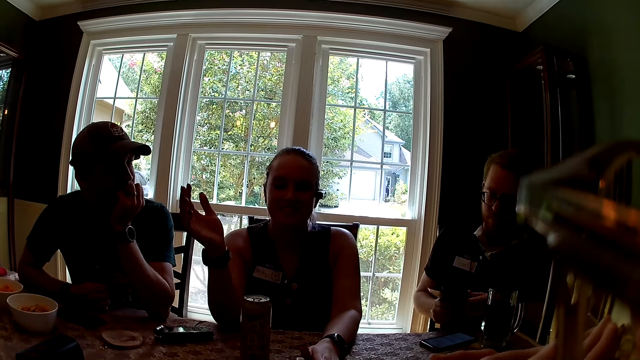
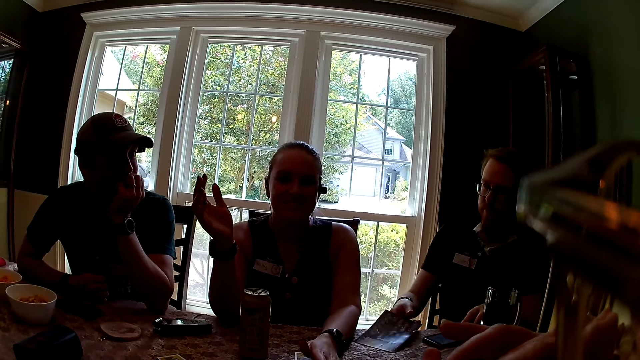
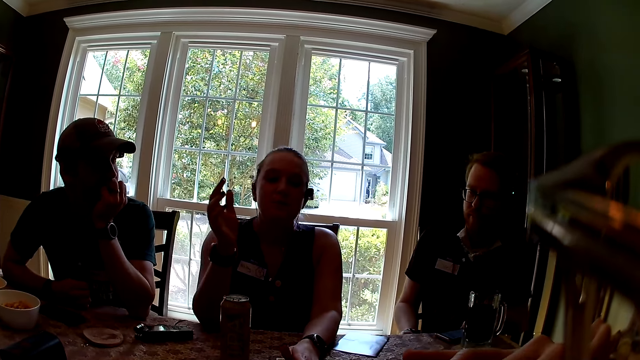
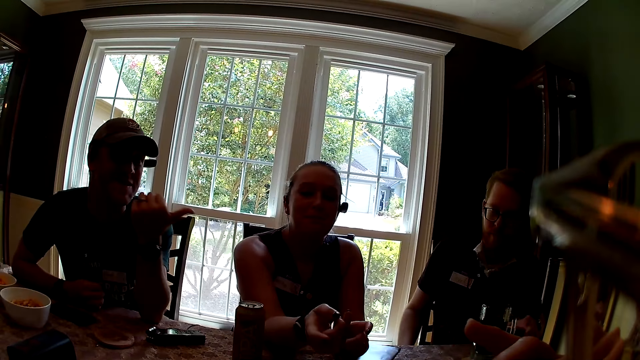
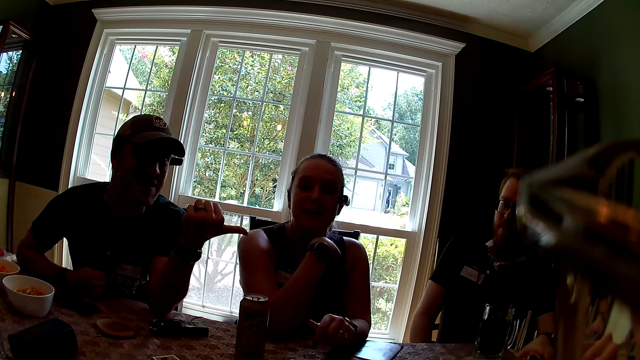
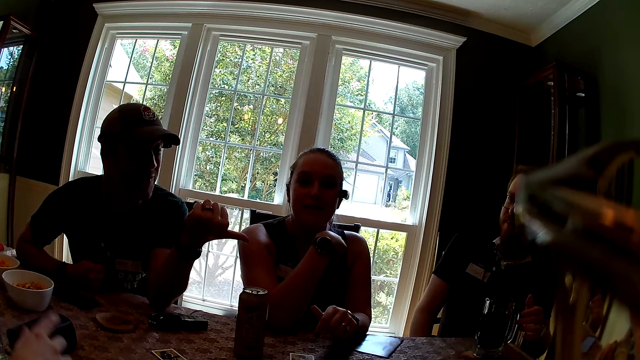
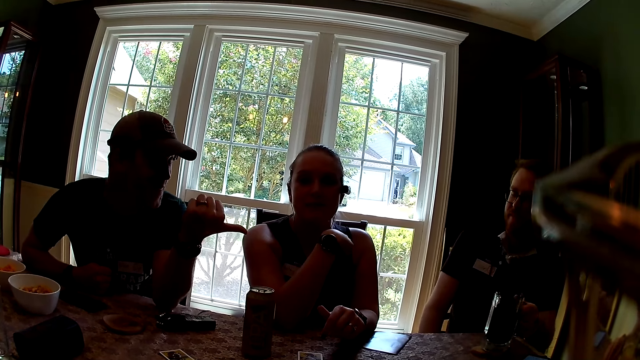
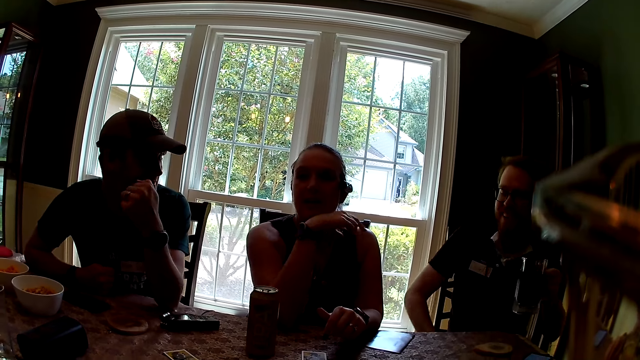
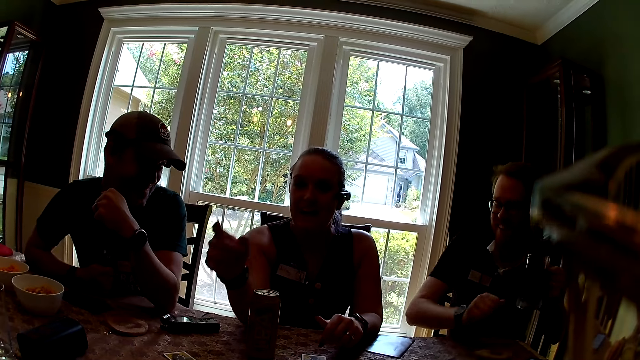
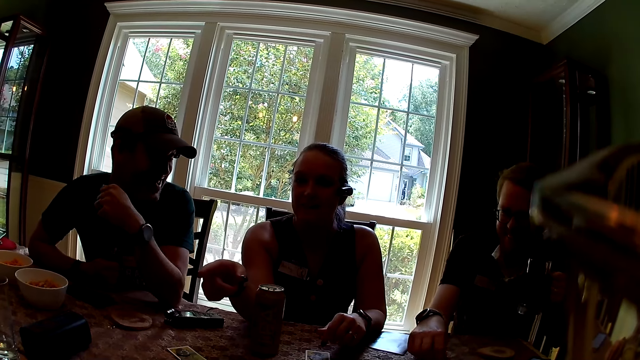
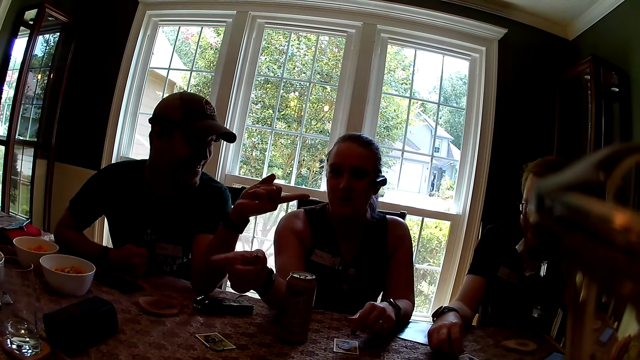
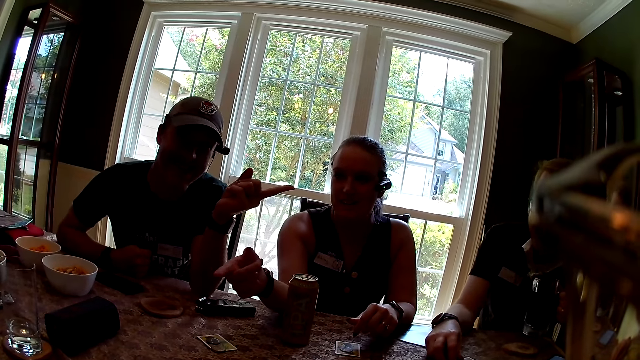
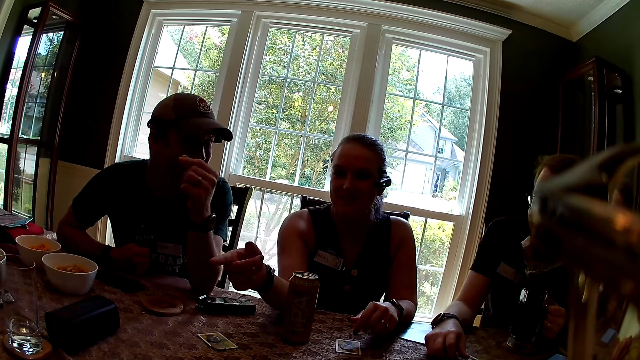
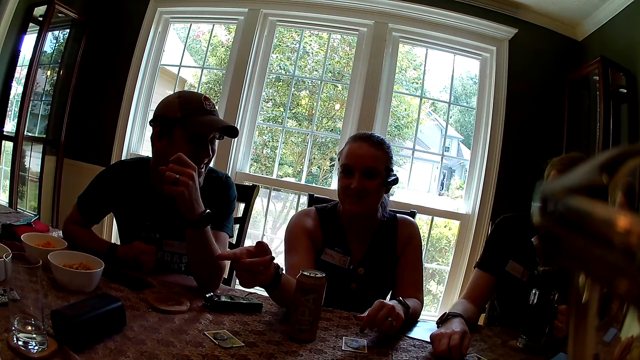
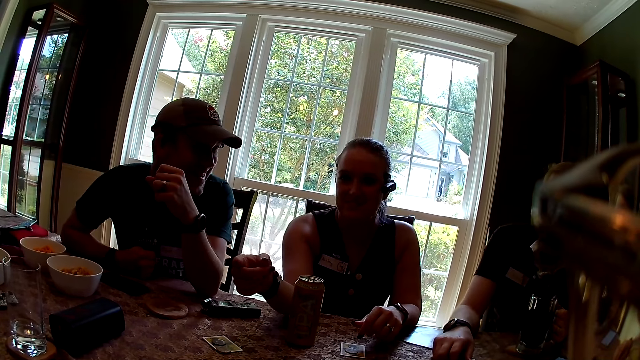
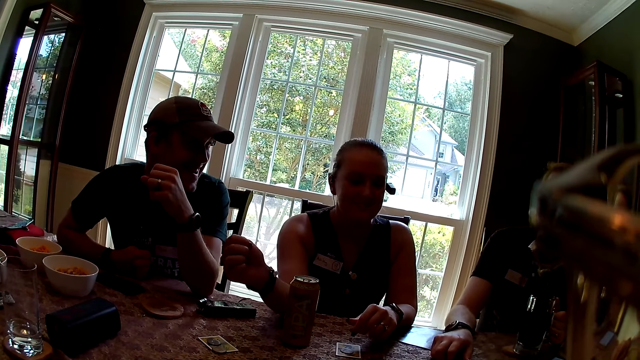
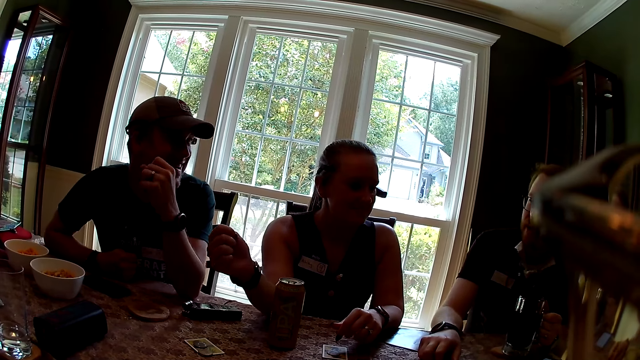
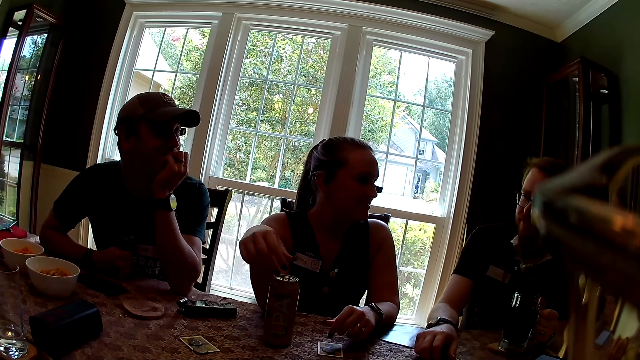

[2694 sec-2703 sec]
The man places the game manual on the table with his right hand. The man carries the cup of juice on the table with his left hand. The man plays with a token on the table with his right hand. The man places the cup of juice on the table with his left hand.

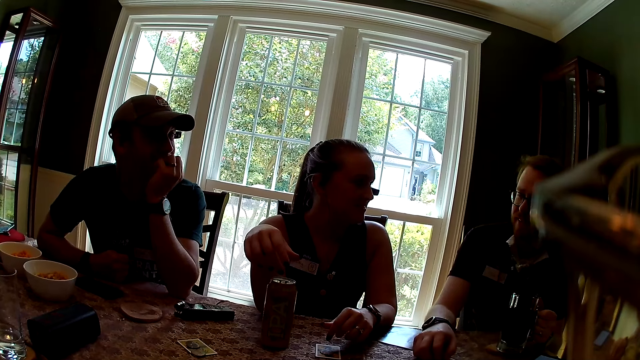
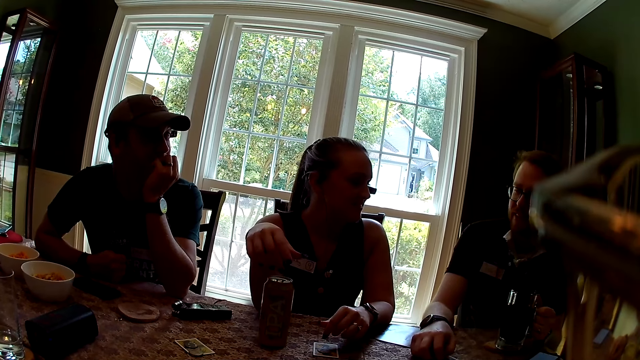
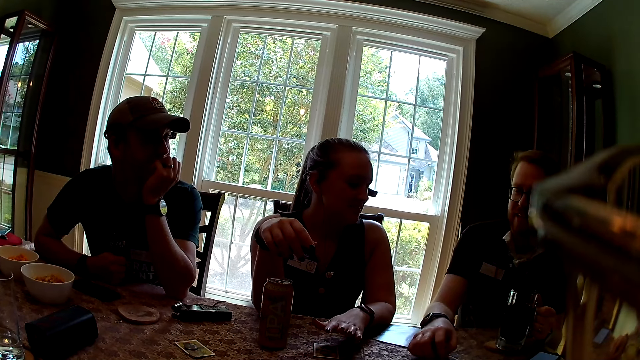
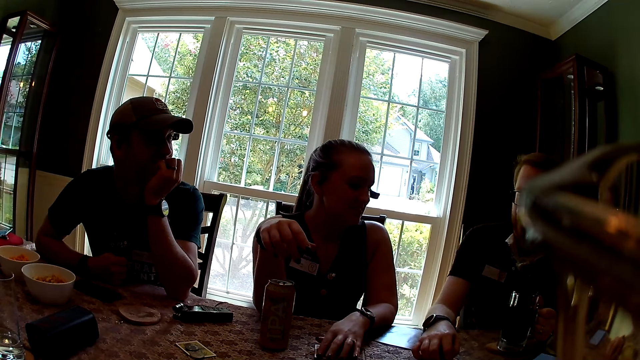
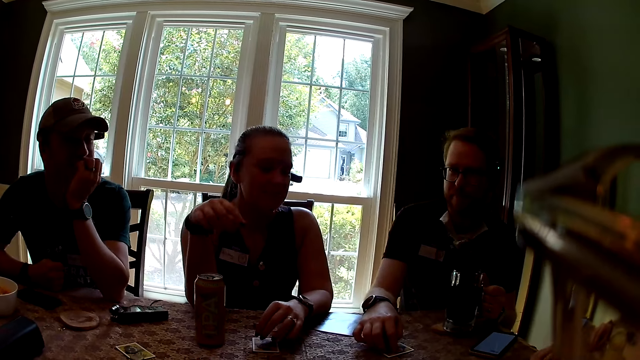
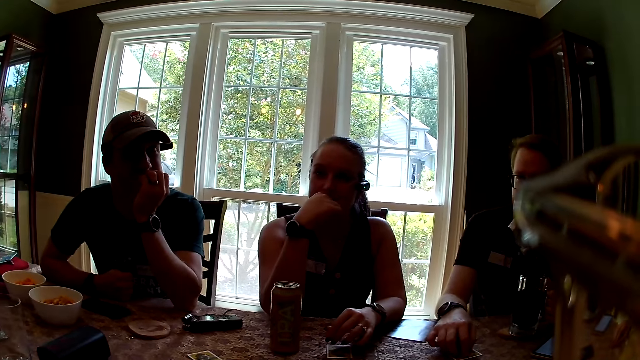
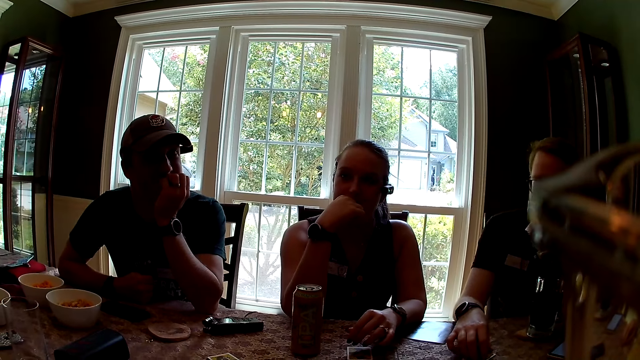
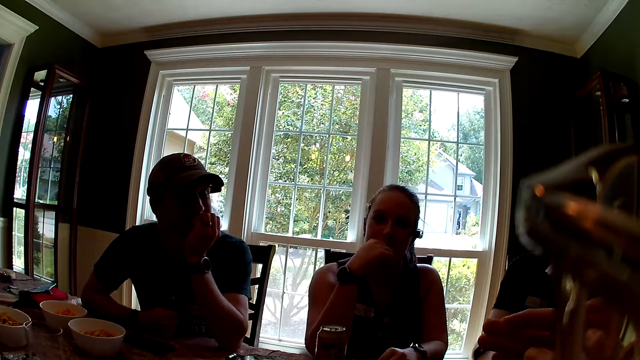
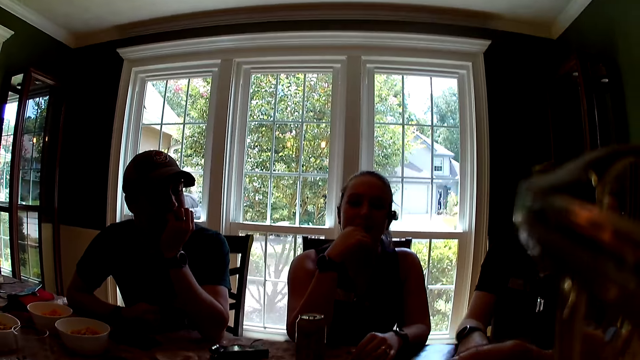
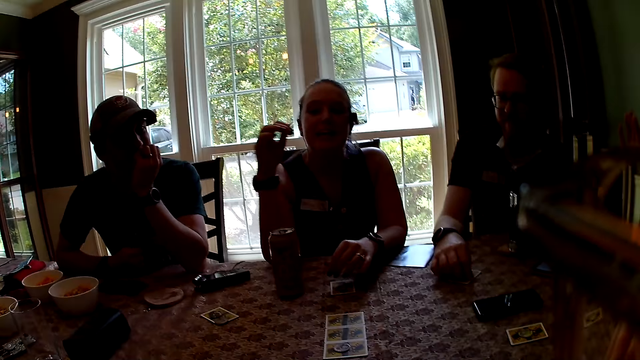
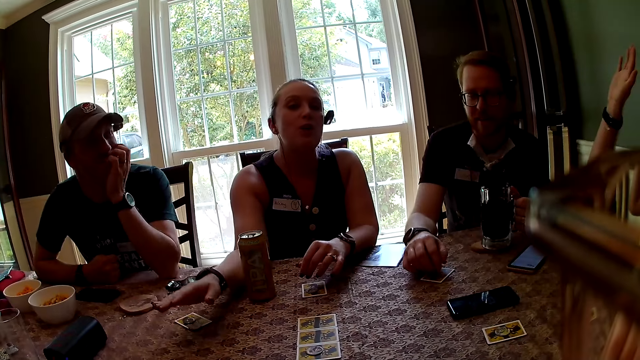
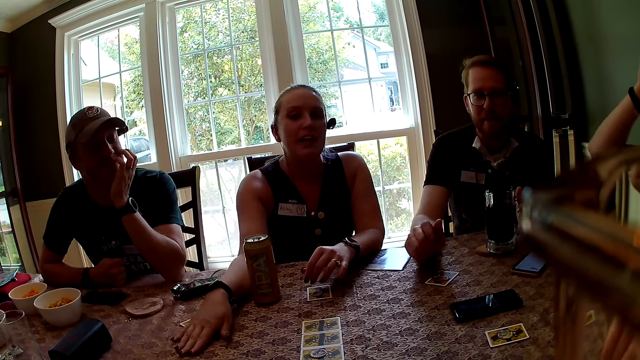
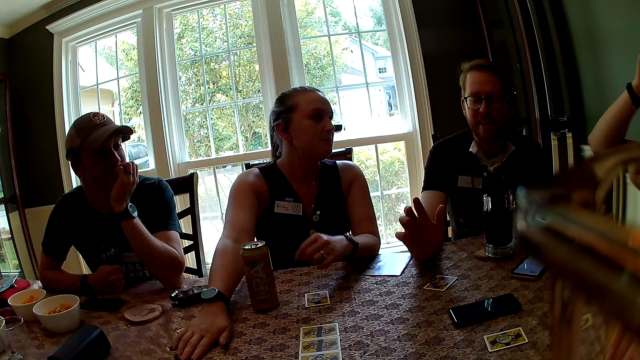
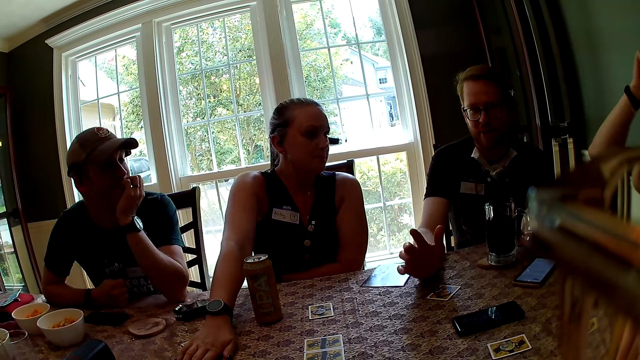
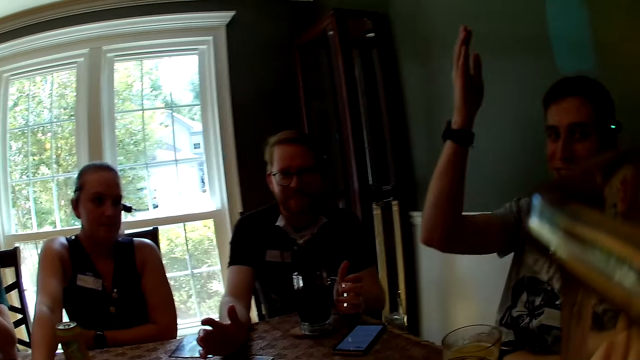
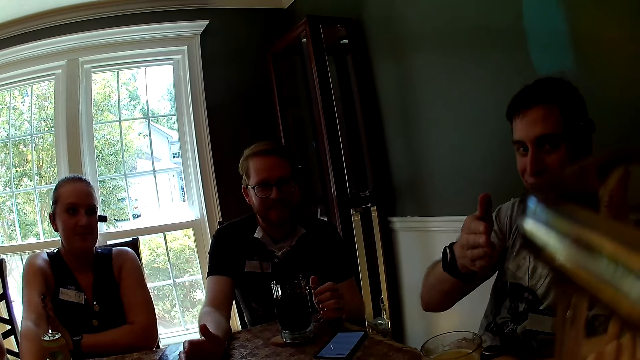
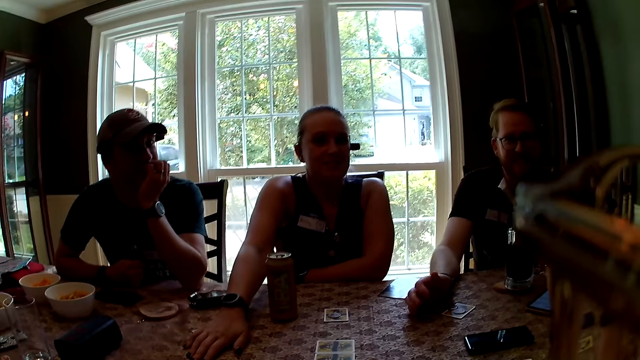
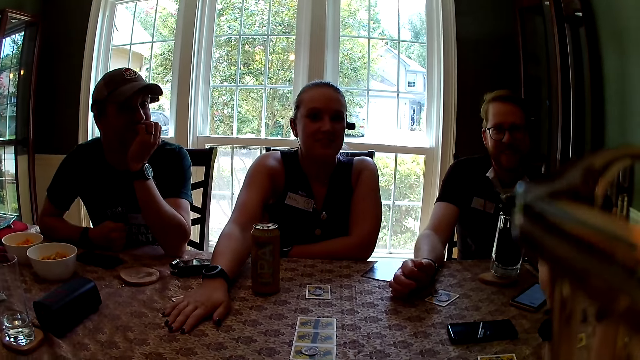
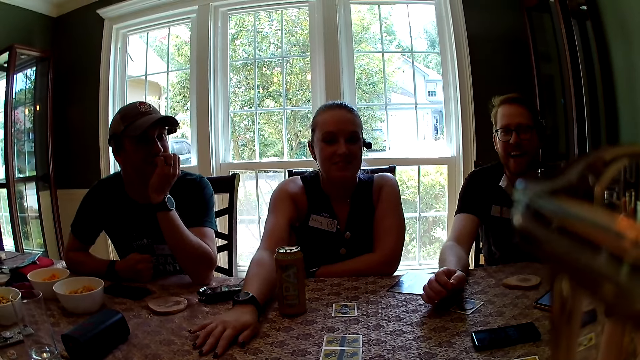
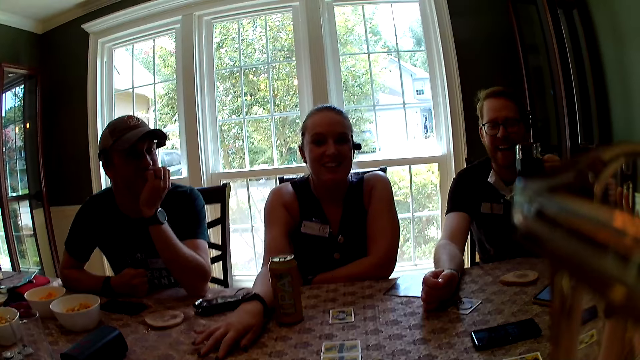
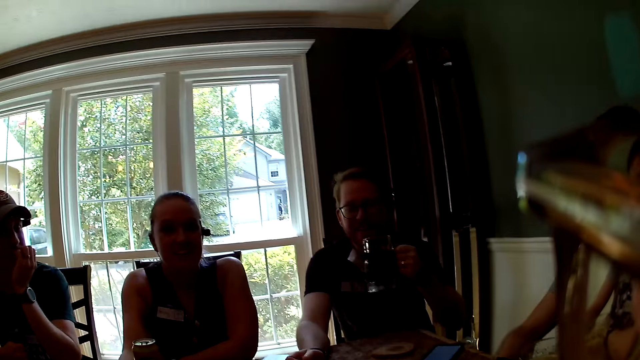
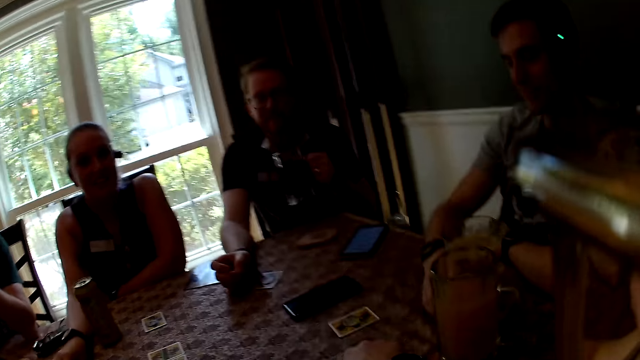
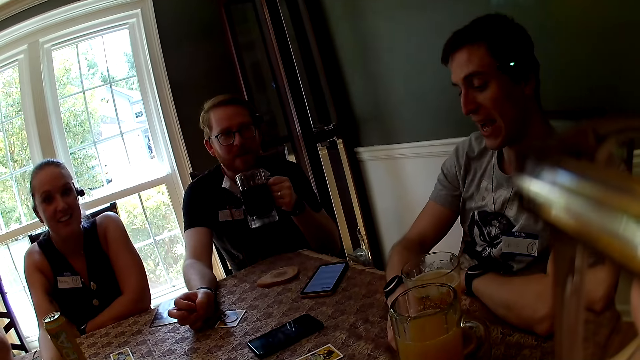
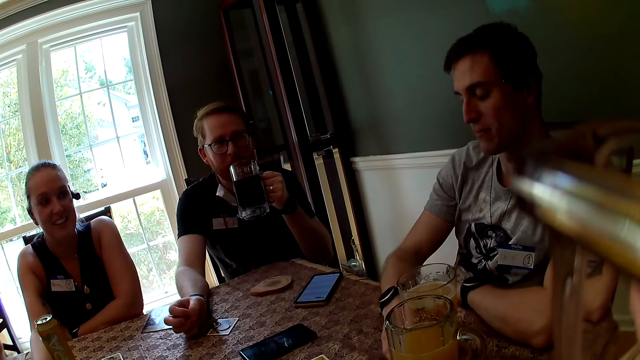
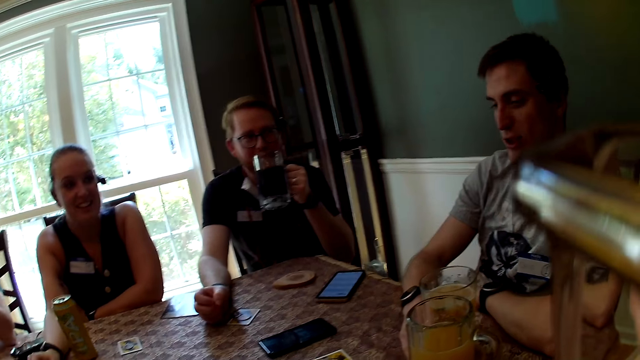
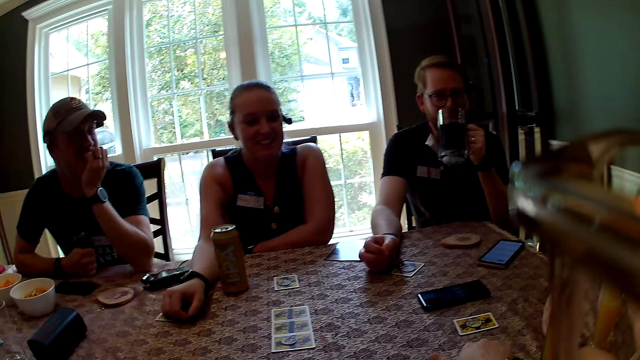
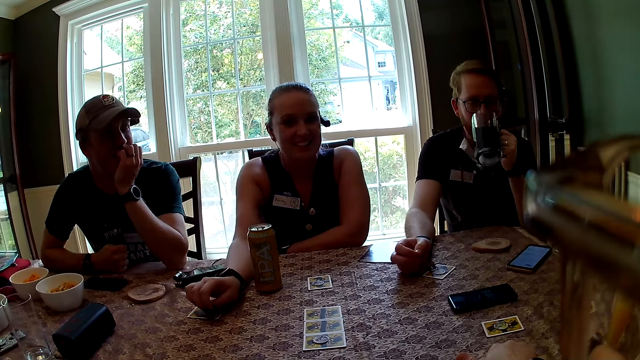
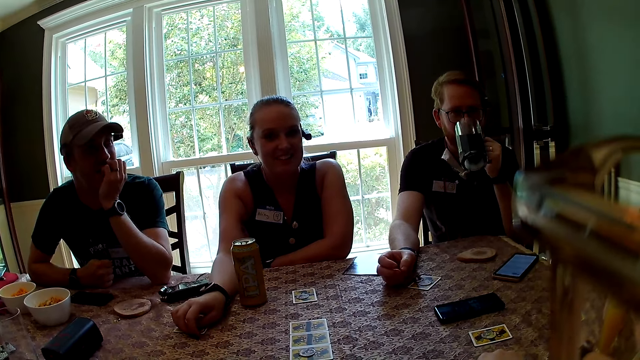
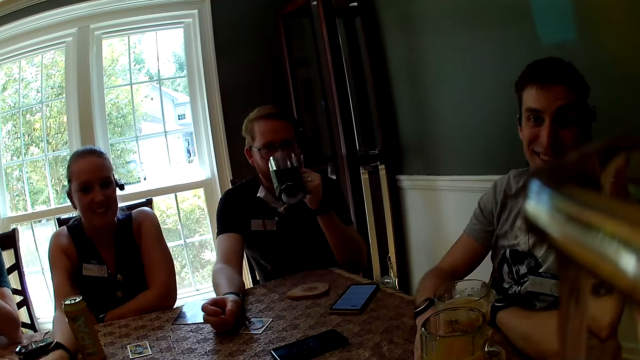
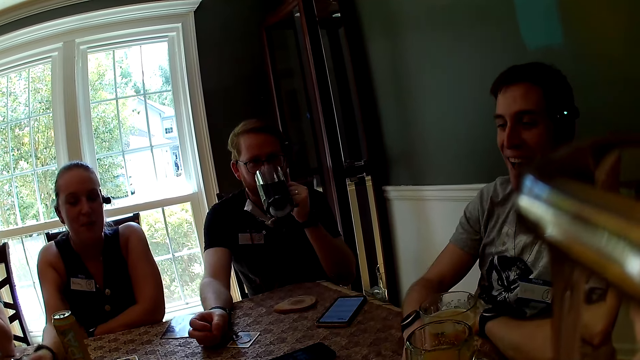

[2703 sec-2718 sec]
The woman places her left hand on a card on the table. The woman places her right hand on the table. The man drinks from the cup of beer in his left hand.
